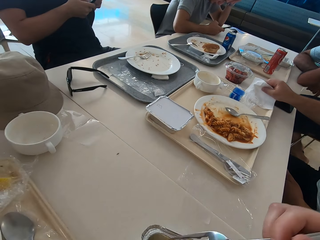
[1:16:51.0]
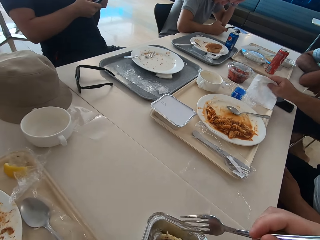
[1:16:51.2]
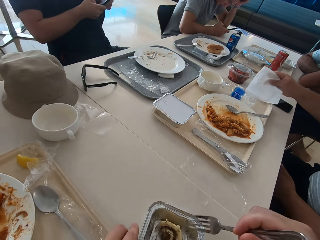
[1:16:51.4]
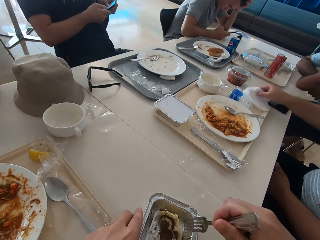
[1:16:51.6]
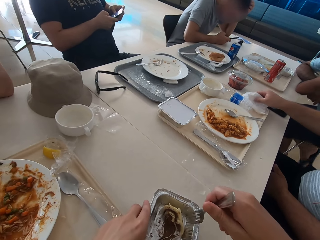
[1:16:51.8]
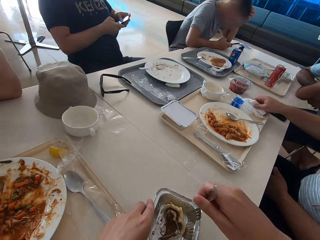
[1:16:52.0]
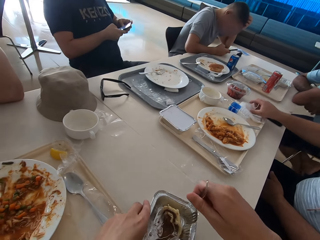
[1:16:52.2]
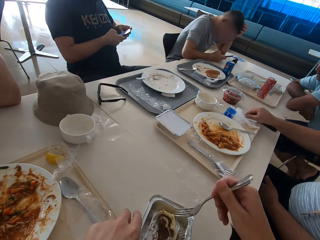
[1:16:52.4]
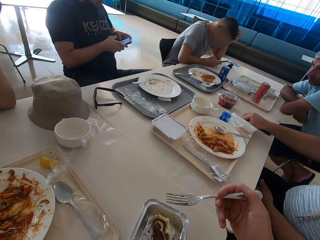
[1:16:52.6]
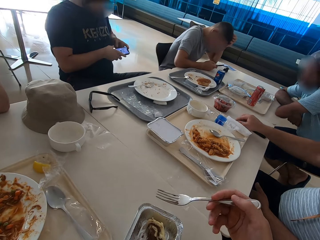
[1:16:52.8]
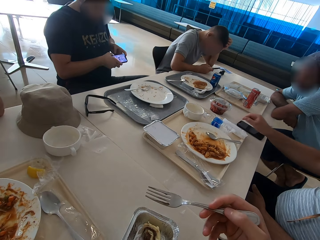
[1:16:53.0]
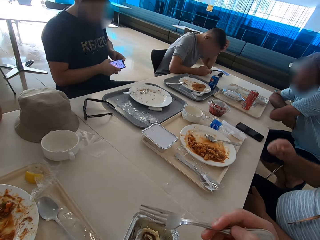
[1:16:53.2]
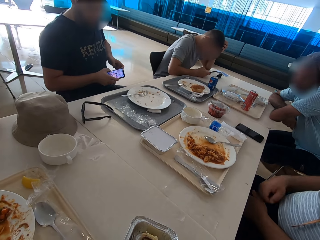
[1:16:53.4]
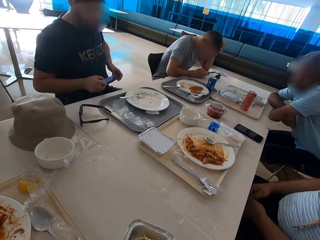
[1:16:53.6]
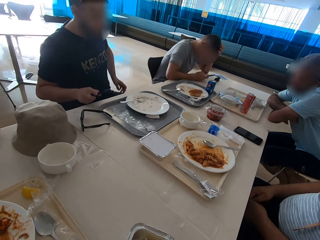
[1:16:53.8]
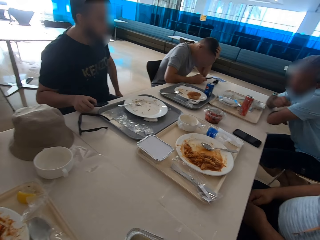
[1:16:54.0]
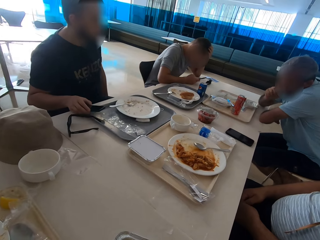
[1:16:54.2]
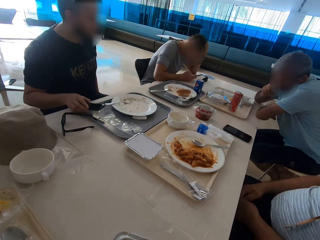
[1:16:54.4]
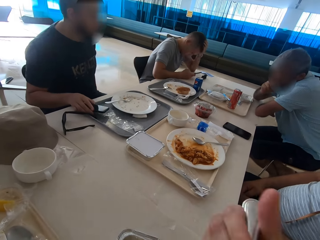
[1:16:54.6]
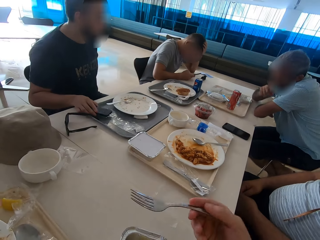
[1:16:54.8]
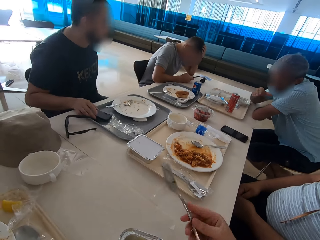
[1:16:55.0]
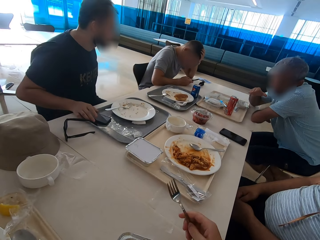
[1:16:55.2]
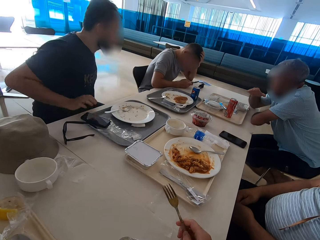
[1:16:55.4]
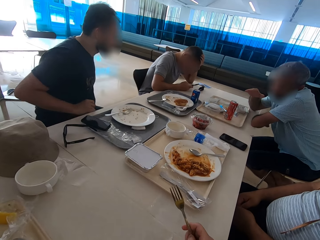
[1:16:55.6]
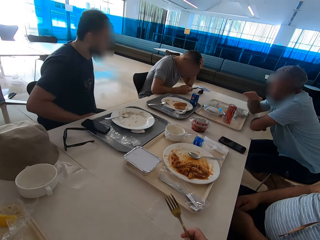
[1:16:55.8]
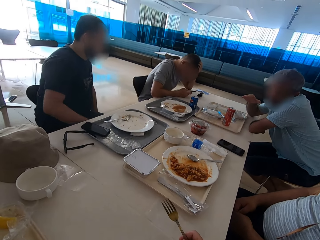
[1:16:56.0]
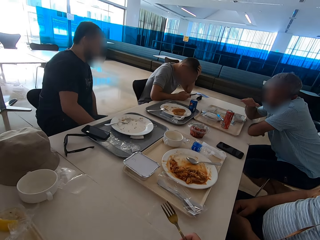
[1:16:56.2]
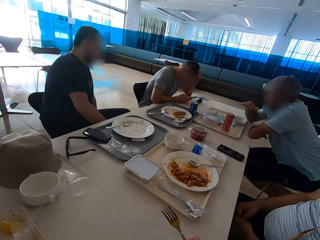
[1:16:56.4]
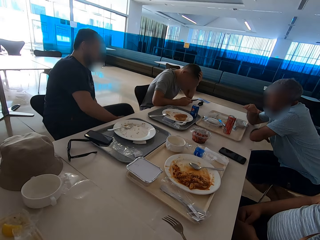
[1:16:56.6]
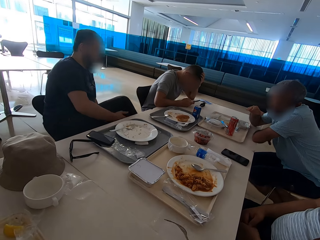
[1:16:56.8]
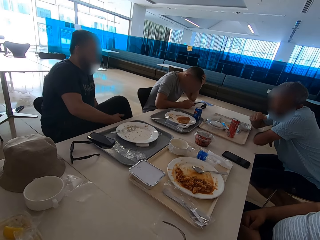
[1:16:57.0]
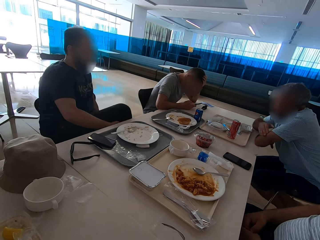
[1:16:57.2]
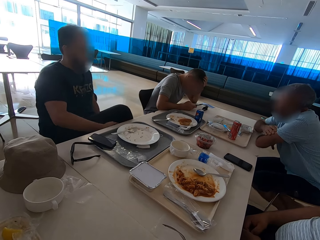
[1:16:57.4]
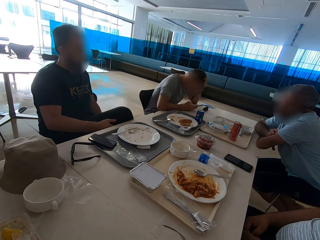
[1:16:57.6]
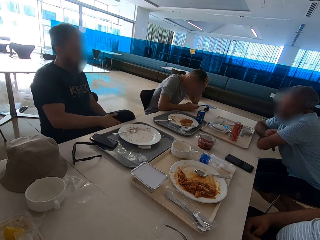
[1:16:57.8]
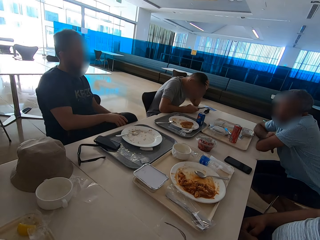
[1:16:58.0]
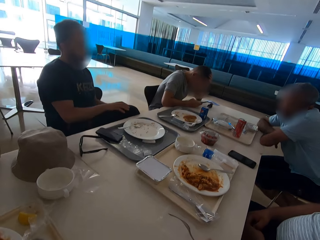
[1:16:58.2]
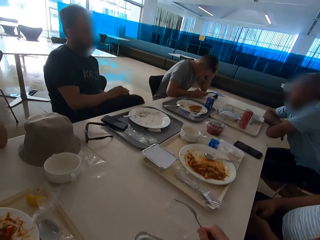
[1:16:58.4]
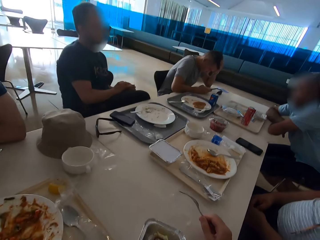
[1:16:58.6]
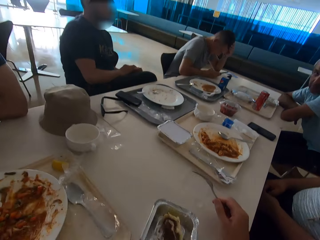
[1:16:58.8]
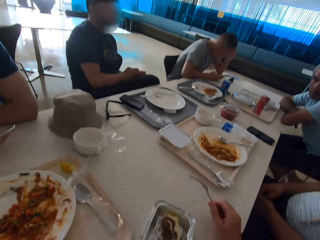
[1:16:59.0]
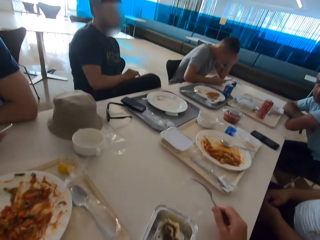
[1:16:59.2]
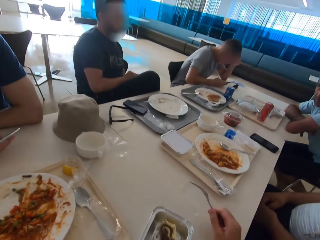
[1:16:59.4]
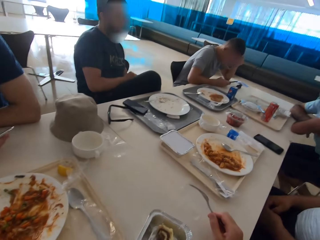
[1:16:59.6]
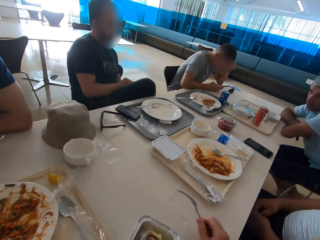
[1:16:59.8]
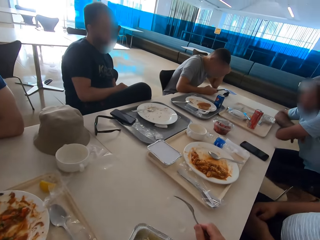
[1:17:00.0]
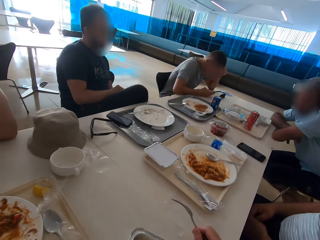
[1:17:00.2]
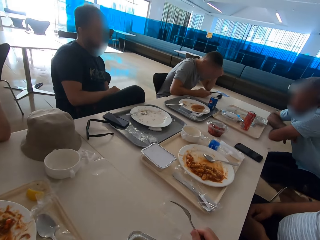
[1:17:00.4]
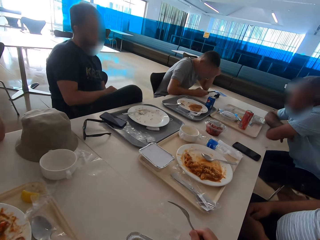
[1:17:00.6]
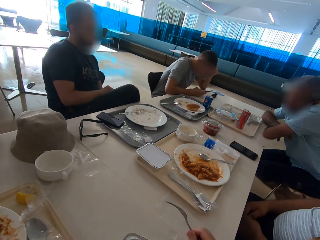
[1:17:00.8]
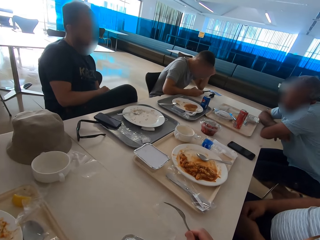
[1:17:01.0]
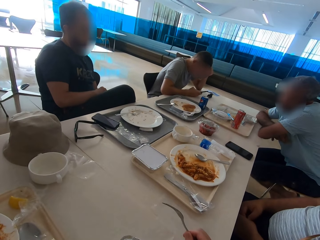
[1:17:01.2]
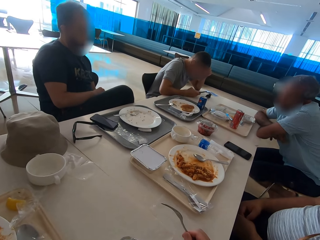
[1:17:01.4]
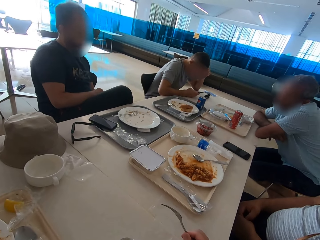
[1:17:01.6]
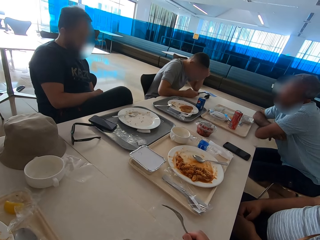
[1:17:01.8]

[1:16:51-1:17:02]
A man sits close to another man. The camera wearer moves the fork around. The second man moves forward. The camera wearer looks around. A third man touches his mouth. The second man puts a mobile phone on the tray. The third man gestures with the right hand. The second man moves around and crosses his legs. The first man sits close to the second man. Another man scratches his hand.

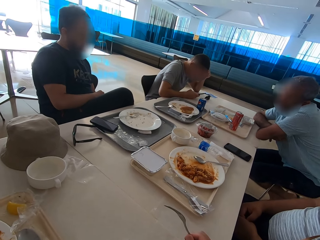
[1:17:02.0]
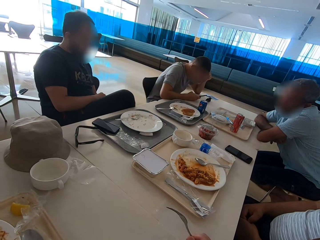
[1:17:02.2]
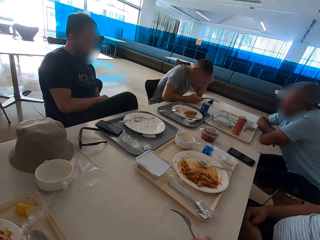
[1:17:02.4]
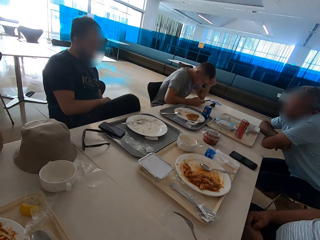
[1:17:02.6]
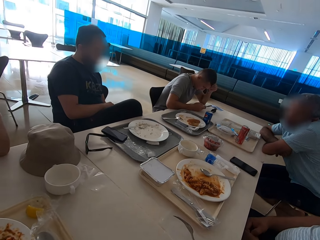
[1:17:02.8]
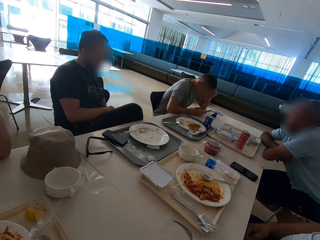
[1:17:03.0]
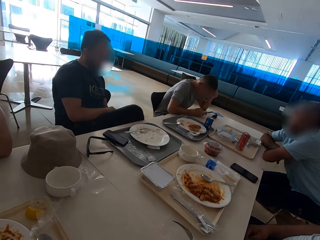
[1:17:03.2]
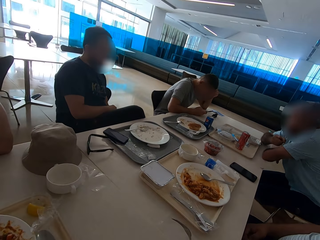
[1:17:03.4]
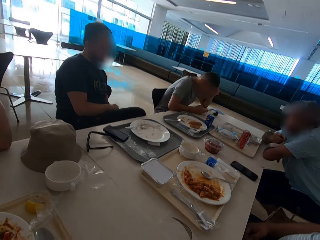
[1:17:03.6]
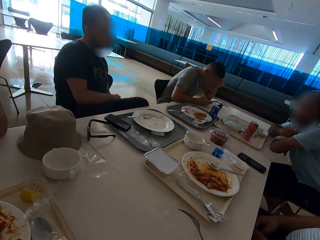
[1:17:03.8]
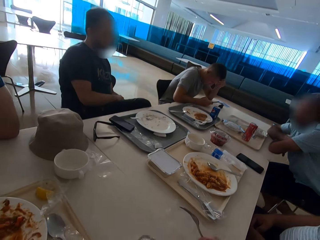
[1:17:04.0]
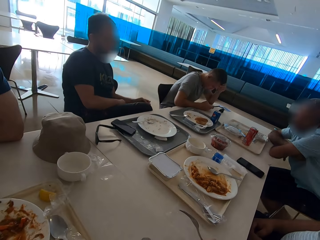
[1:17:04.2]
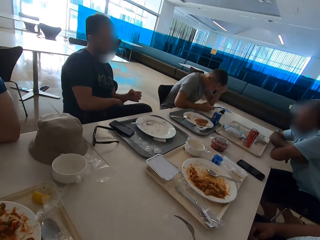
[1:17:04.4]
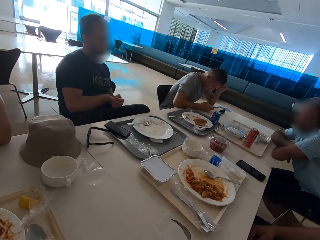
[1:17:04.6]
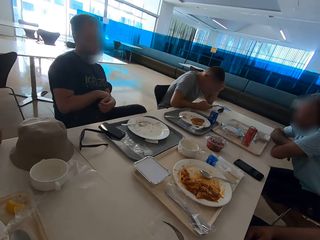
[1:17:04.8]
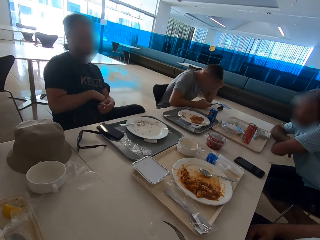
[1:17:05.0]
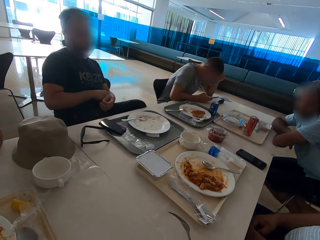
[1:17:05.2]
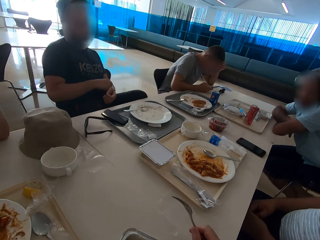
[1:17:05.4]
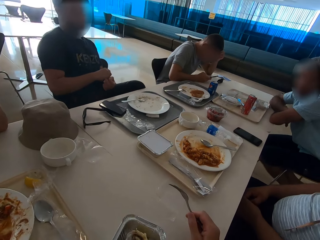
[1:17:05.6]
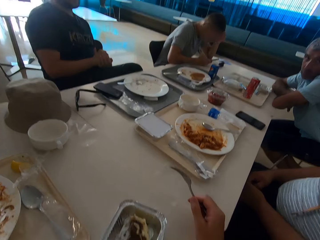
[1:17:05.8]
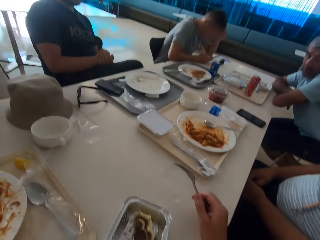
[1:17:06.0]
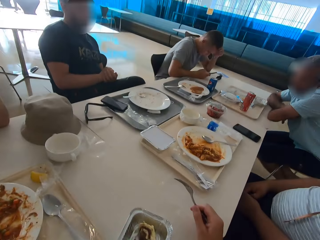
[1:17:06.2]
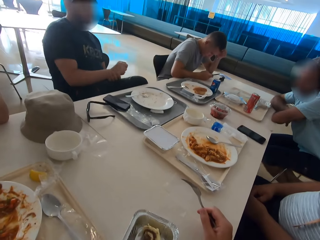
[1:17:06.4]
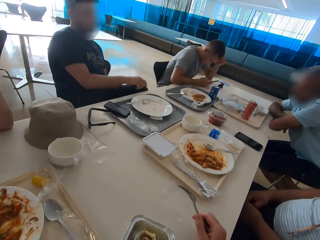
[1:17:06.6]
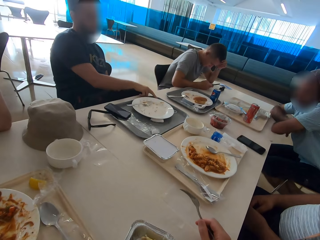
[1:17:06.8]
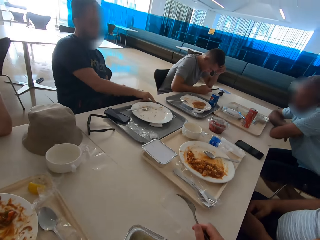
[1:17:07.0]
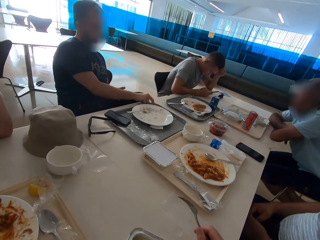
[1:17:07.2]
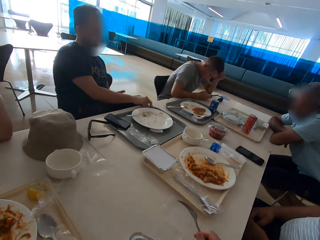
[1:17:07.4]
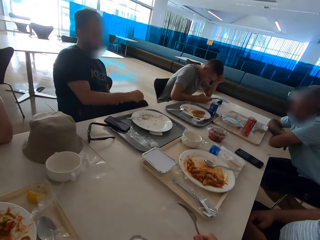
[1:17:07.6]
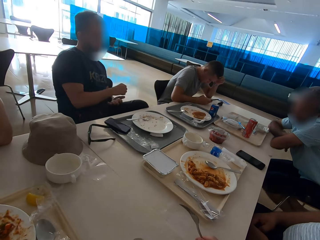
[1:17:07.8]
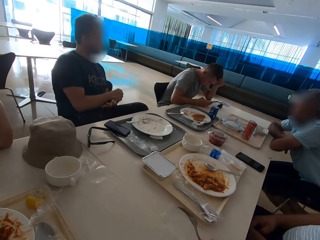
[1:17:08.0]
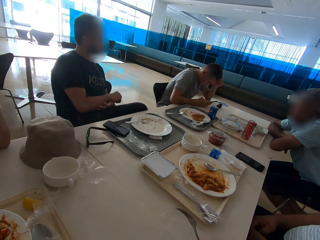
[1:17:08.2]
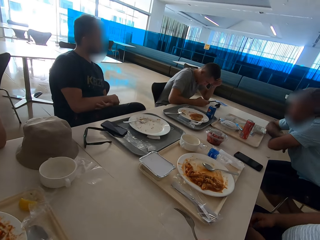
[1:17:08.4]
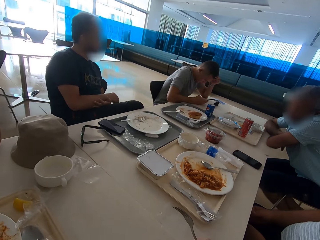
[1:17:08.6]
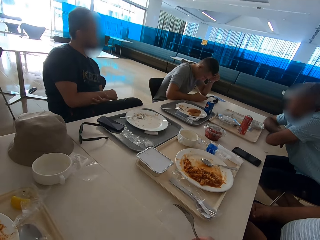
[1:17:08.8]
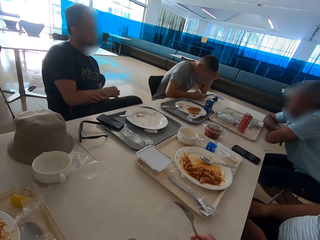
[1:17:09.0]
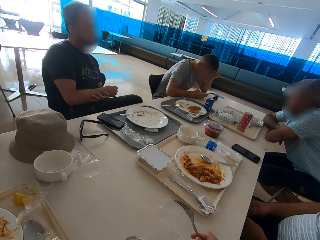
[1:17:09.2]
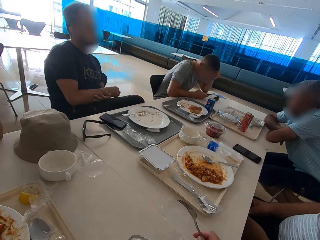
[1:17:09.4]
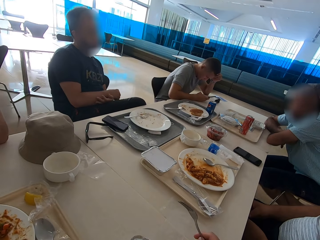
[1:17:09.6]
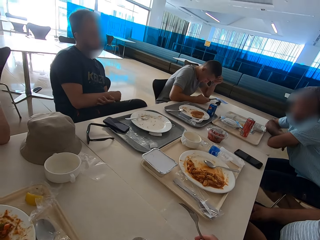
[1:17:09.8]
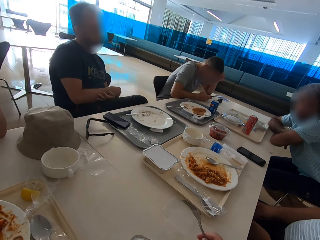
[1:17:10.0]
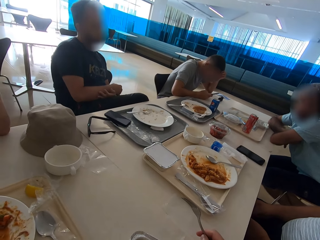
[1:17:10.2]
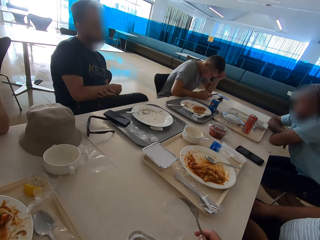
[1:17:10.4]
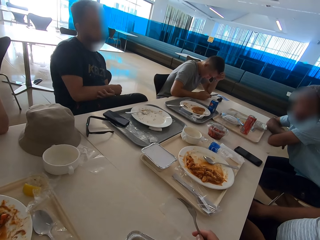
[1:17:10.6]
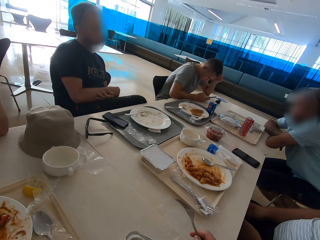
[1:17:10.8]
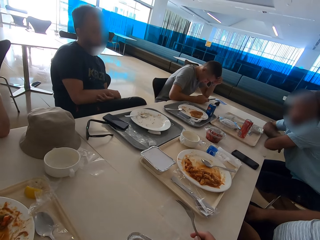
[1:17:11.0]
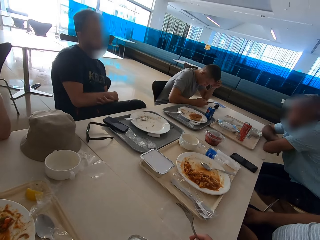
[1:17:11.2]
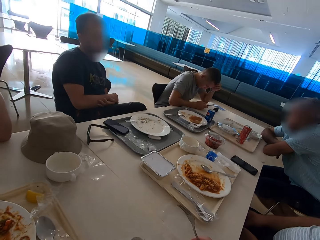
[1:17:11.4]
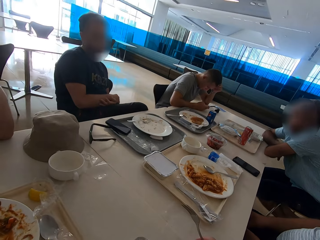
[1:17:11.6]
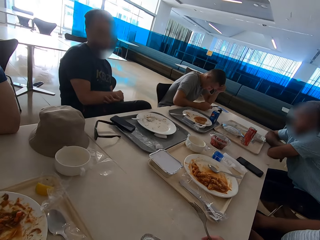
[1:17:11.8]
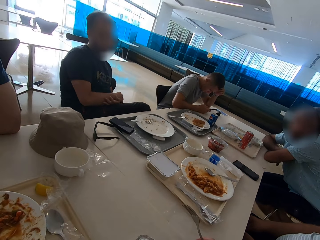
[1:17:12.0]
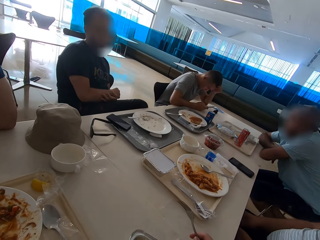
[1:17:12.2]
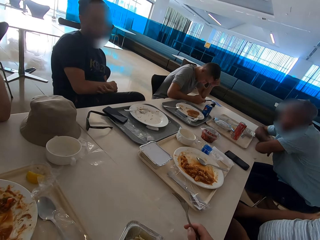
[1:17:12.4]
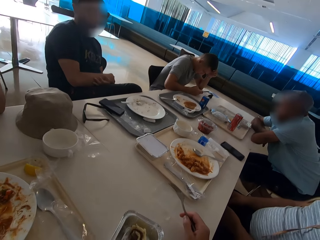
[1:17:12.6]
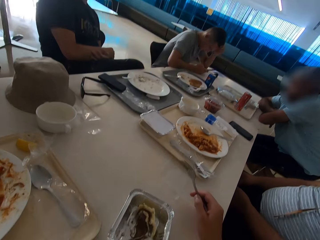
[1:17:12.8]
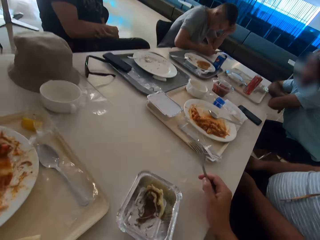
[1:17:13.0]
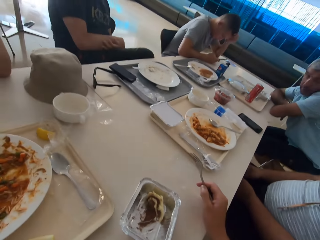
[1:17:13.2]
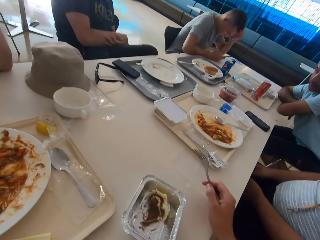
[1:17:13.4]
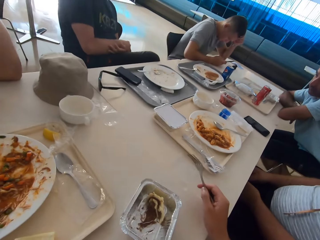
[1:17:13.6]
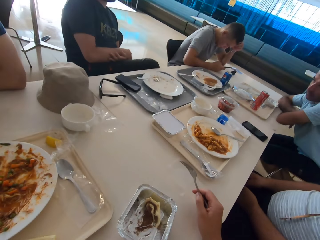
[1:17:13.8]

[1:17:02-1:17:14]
A man talks. Another man sits close to the first man. A third man moves his legs. The first man moves his hands and touches his t-shirt. The second man sits close to the first man. He sits close to the first man again. The first man picks up something on the tray and touches the tray. A fourth man moves his hand. The first man moves his hand. The second man sits close to the first man. He sits close to the first man again.
